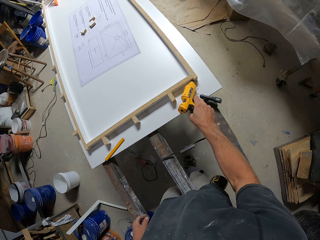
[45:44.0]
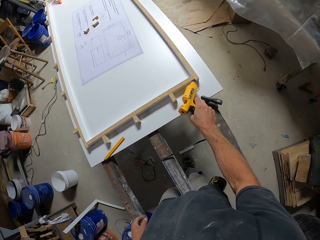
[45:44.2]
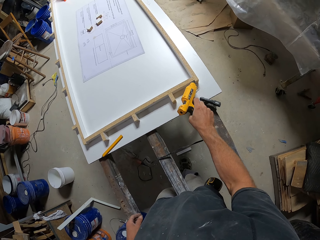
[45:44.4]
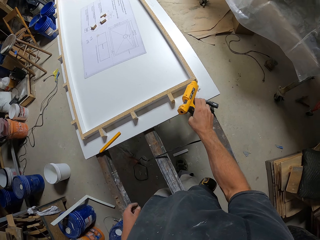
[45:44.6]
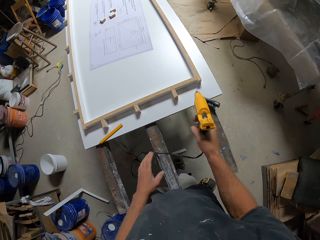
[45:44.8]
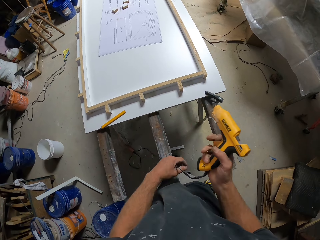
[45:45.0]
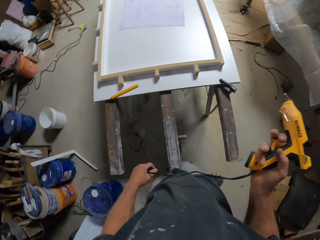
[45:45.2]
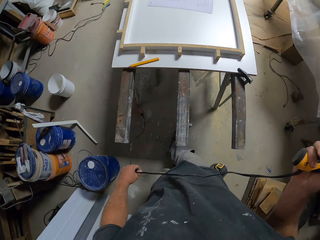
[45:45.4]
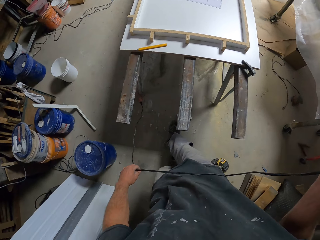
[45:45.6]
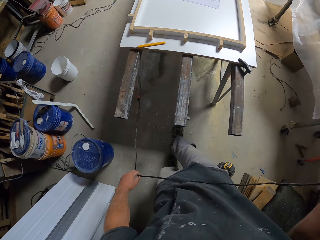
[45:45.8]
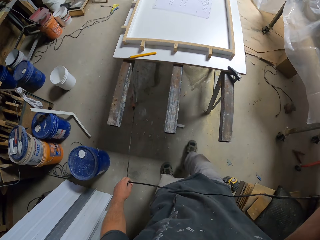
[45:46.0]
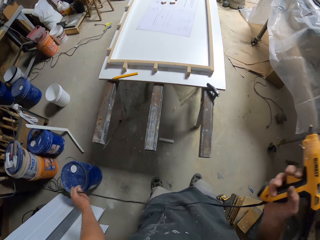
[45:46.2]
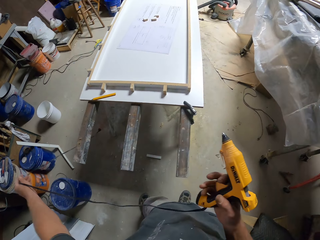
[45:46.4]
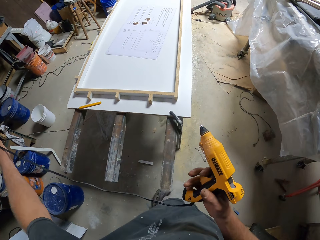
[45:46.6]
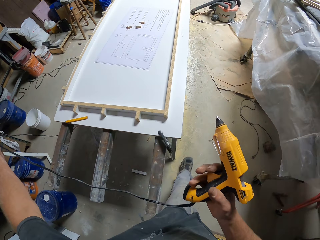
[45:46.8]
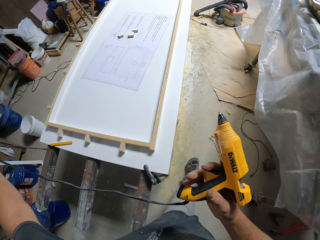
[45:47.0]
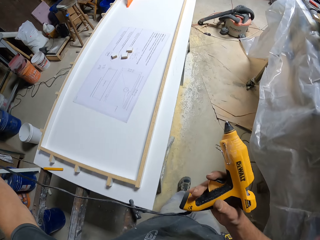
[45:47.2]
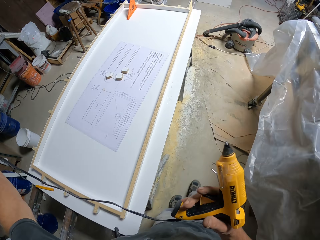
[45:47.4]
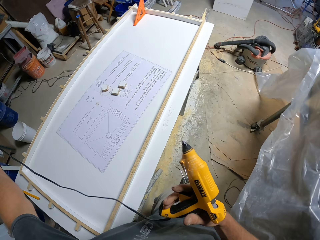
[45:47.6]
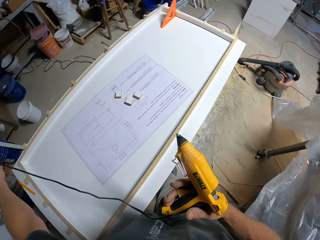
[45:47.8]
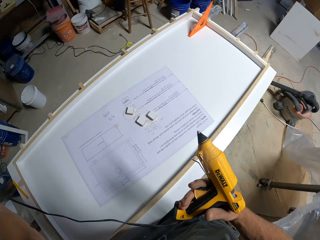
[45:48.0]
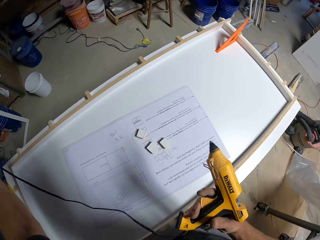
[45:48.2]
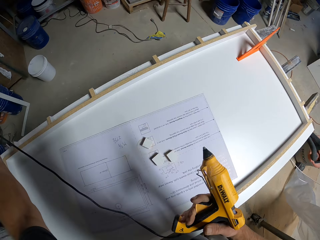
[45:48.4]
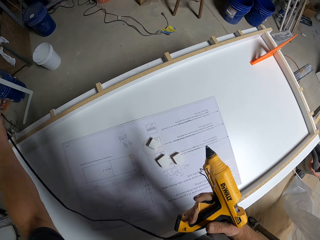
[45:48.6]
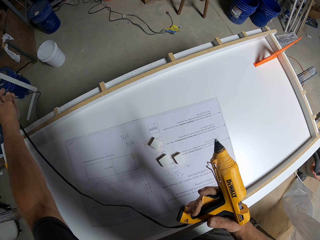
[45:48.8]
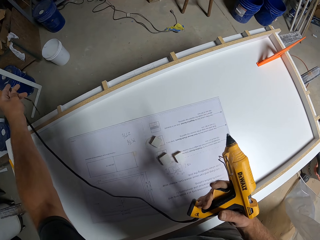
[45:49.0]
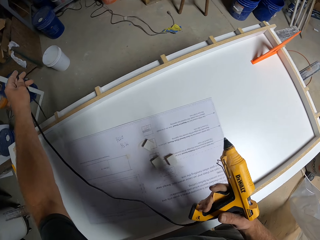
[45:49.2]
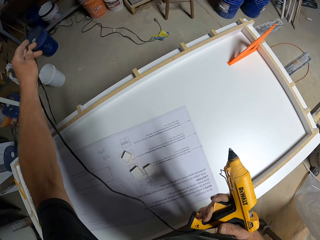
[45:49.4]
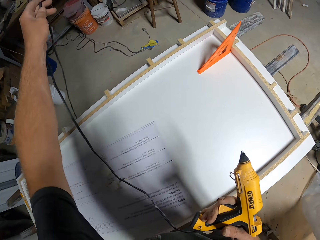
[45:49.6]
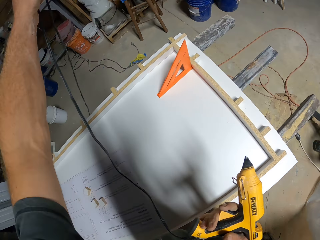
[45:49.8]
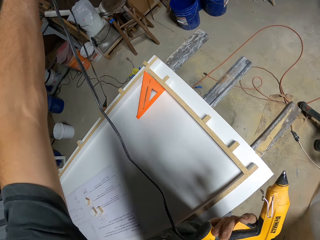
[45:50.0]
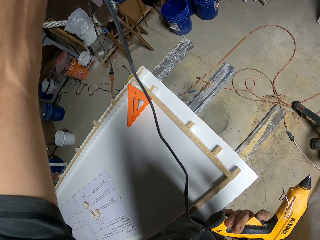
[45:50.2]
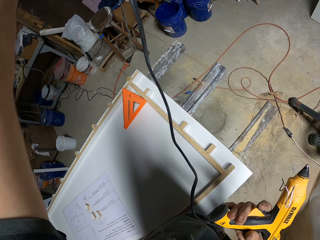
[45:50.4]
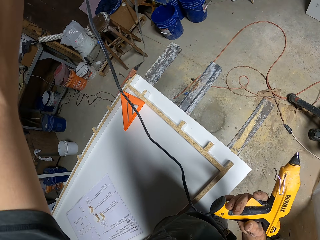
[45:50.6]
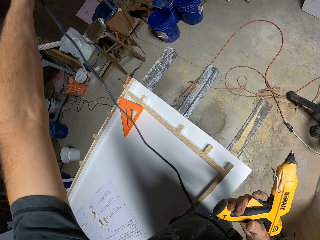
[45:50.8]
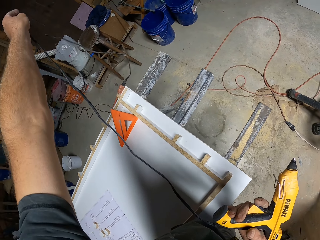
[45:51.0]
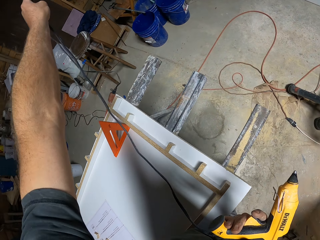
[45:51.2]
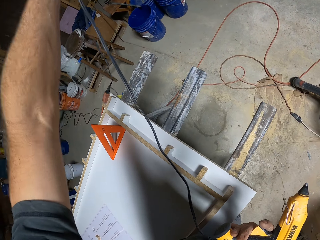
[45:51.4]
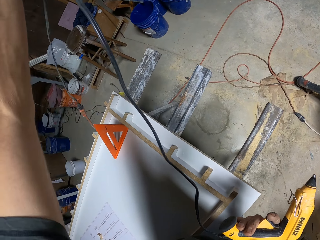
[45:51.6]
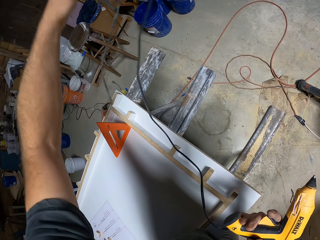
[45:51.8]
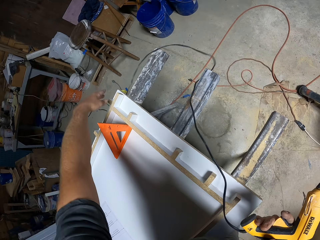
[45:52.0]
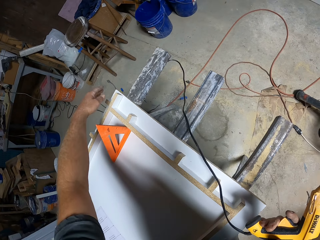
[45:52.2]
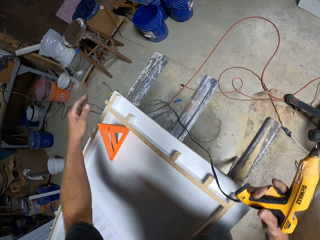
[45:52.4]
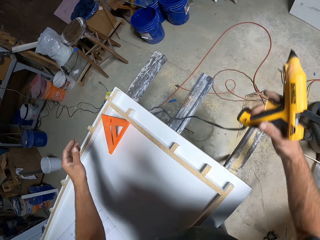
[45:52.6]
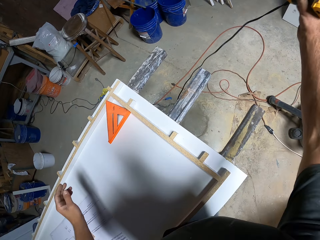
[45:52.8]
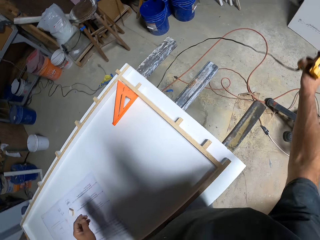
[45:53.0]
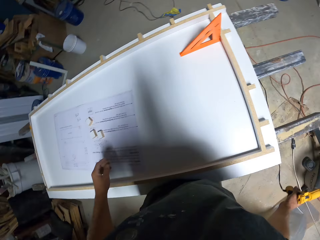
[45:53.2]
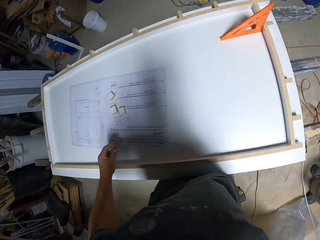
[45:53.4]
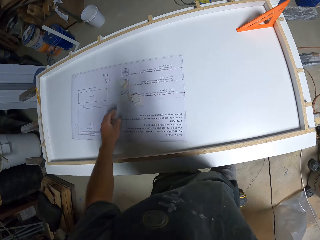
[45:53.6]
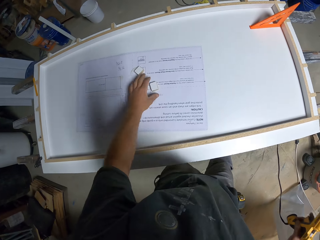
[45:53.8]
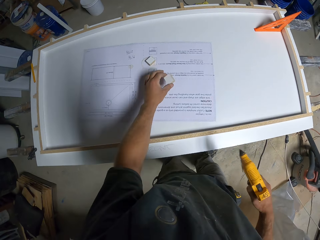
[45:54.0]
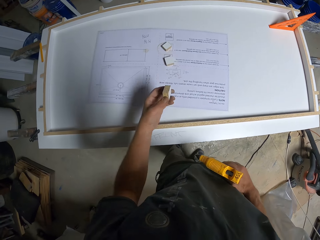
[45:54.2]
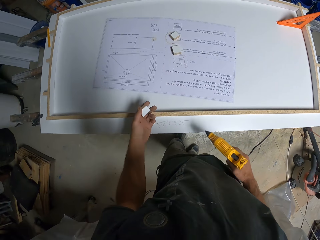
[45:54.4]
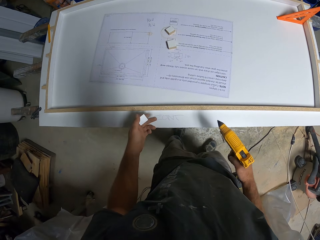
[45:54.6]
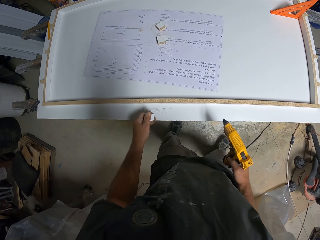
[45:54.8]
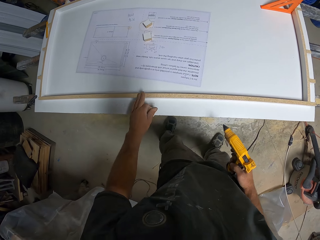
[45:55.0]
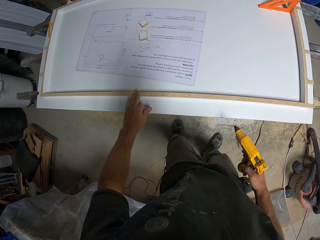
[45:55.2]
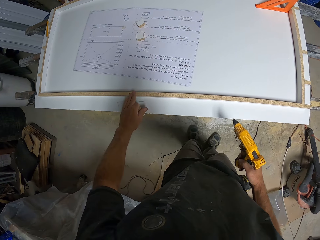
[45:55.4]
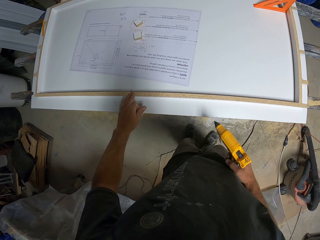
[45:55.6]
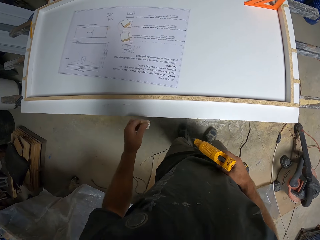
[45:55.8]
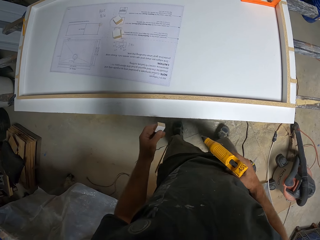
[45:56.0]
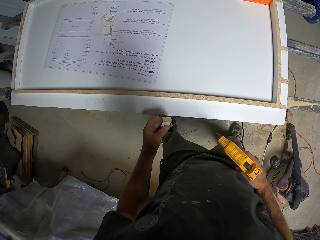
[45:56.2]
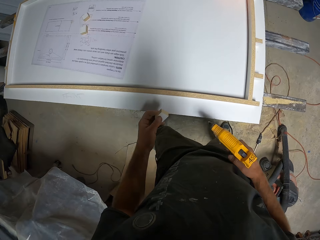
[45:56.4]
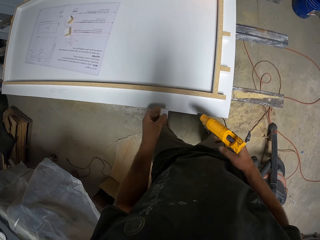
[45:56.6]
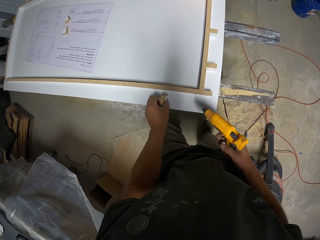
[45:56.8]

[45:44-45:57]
The camera wearer pulls the cable of the hot glue gun. They walk across the workshop. They pull the cable of the hot glue gun. They pick up a piece of wood.

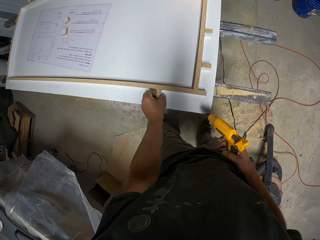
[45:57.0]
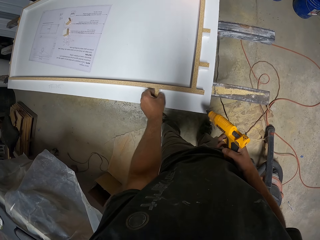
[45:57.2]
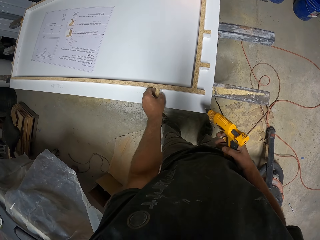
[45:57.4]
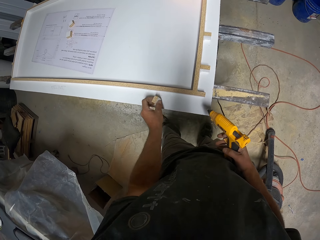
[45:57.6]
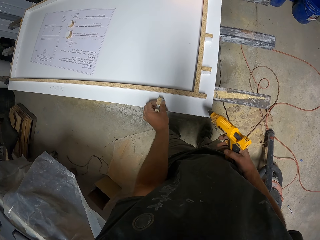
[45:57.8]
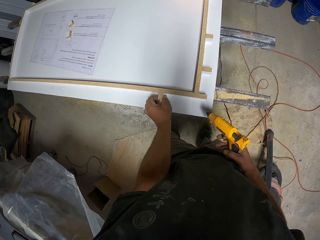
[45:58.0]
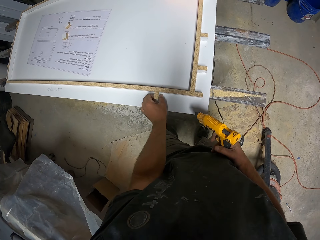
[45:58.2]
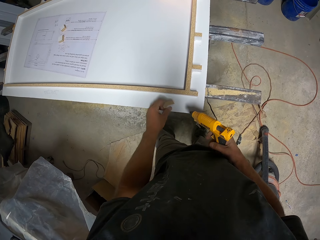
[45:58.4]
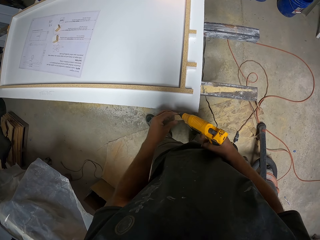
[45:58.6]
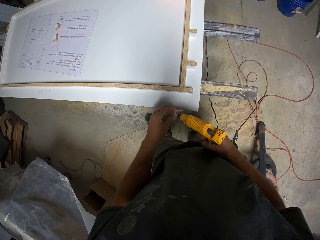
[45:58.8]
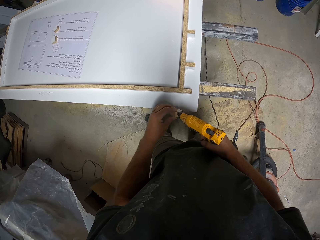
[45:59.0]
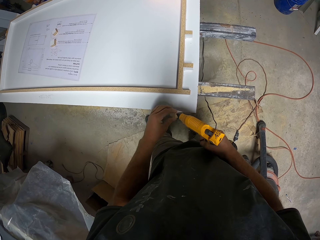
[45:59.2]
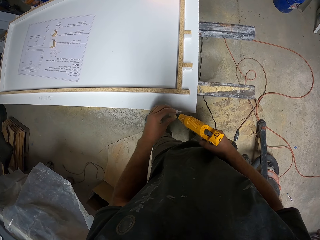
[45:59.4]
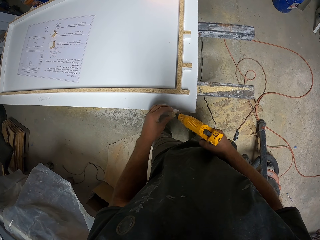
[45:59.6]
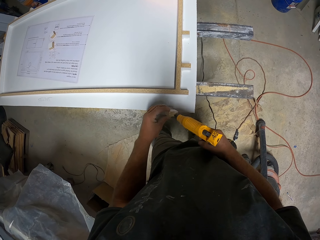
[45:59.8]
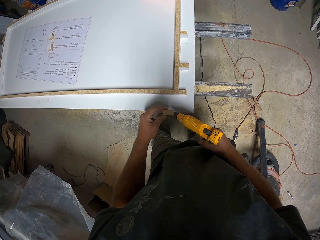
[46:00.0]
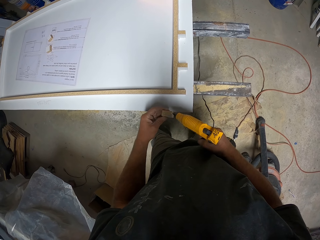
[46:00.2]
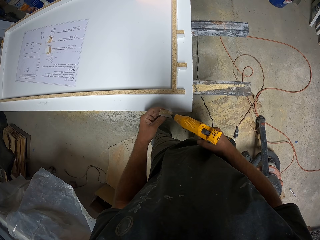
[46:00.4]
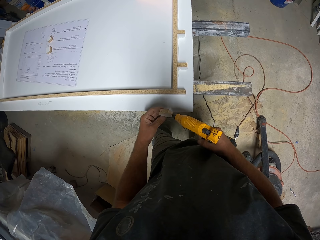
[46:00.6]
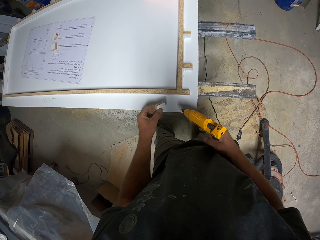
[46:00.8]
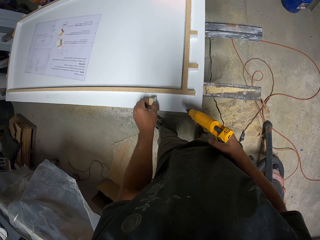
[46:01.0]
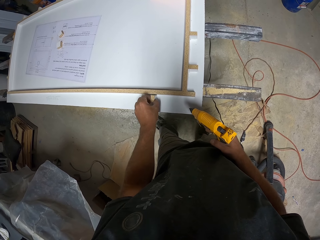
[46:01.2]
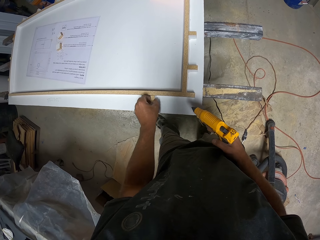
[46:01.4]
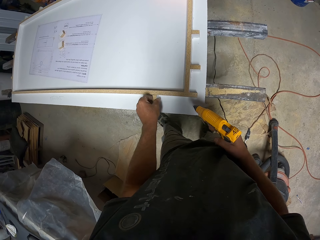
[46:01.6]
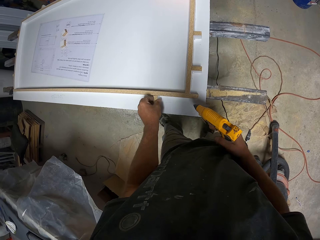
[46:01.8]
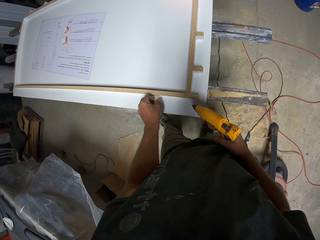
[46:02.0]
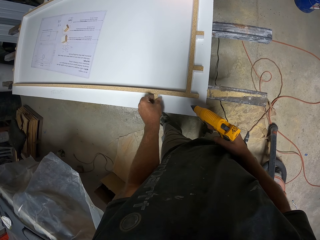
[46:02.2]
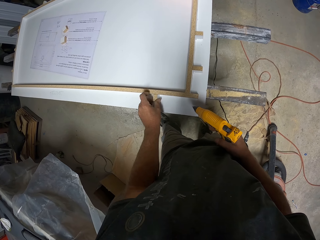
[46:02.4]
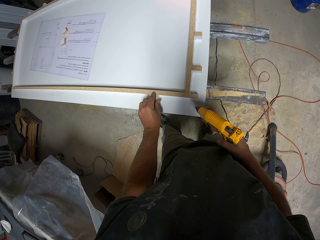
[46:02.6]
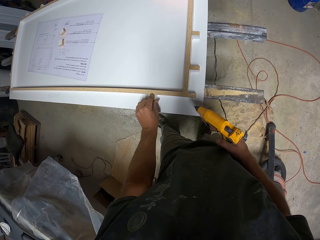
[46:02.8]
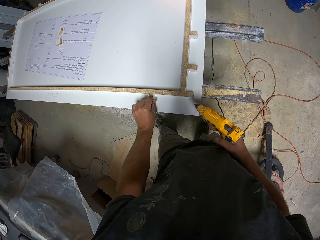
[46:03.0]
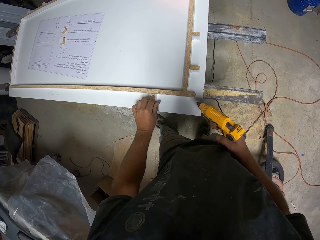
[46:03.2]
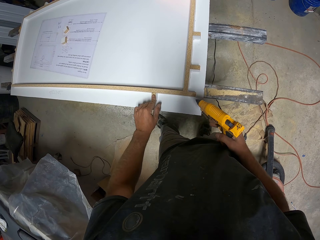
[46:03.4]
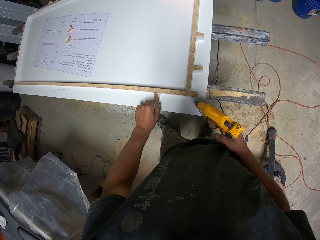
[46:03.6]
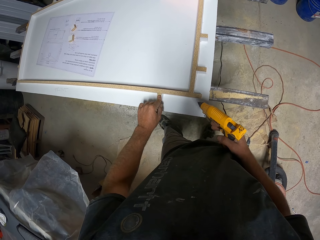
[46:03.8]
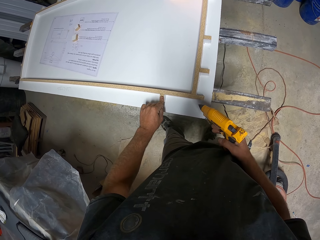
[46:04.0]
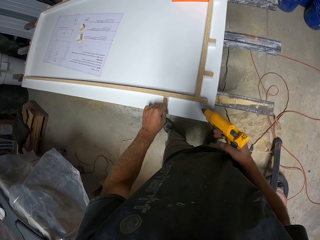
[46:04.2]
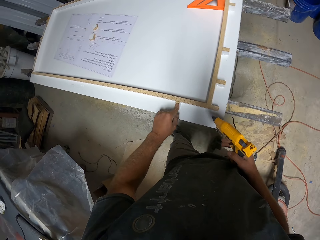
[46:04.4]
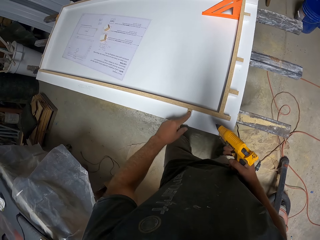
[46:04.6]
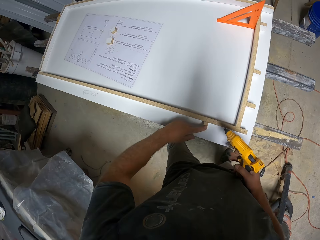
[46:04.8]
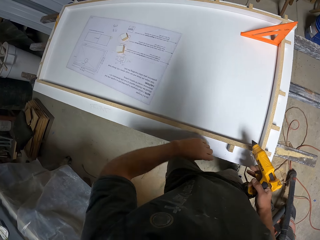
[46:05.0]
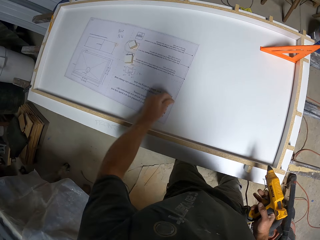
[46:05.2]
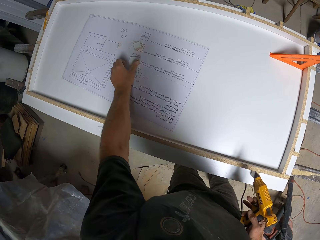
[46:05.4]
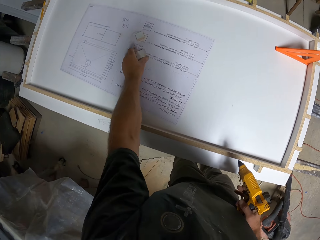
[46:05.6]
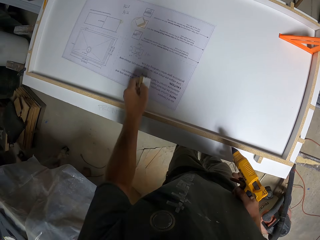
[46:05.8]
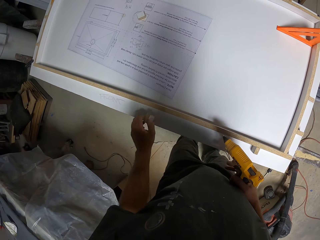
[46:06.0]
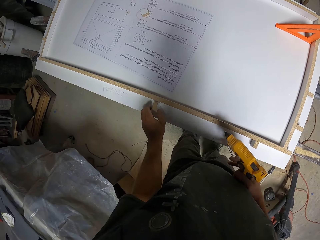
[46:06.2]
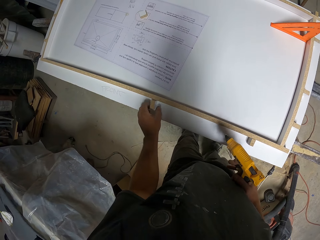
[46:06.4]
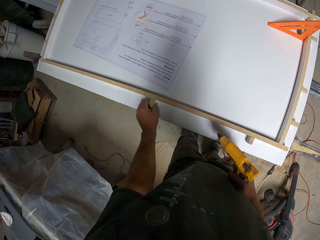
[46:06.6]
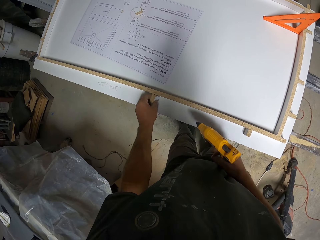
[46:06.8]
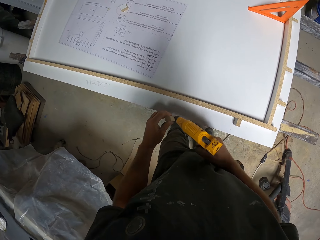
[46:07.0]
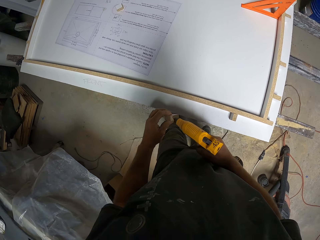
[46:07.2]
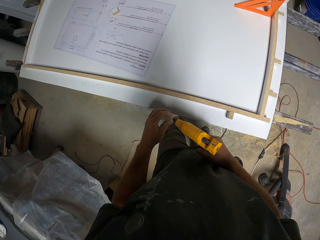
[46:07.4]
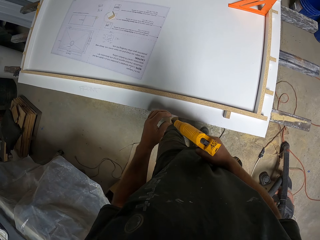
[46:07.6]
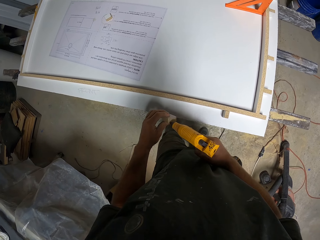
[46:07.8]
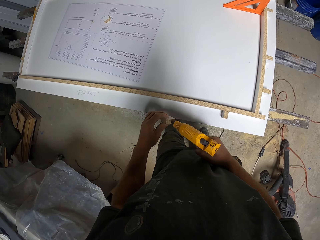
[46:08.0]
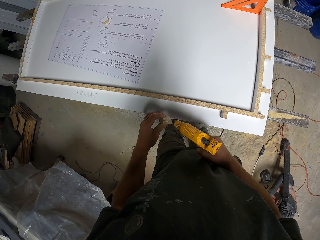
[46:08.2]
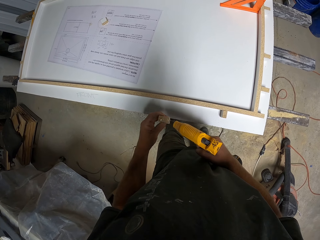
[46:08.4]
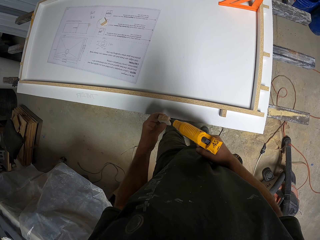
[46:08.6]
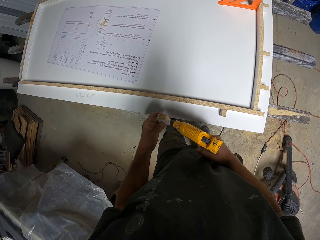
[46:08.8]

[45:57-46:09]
The camera wearer places the piece of wood against the wooden frame. They apply glue on the piece of wood with the hot glue gun. They stick the piece of wood against the wooden frame. They pick up a piece of wood. They place the piece of wood against the wooden frame. They apply glue on the piece of wood with the hot glue gun.
